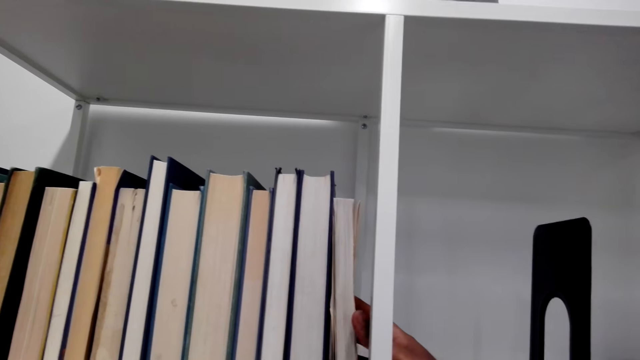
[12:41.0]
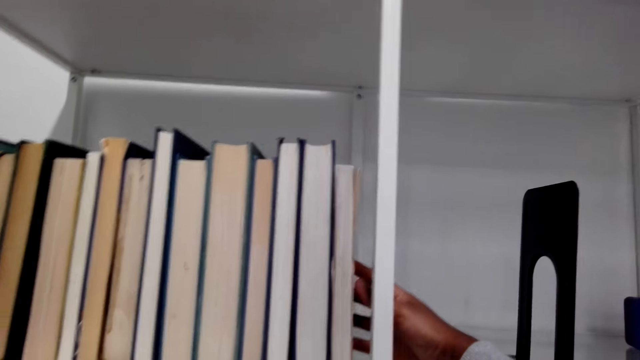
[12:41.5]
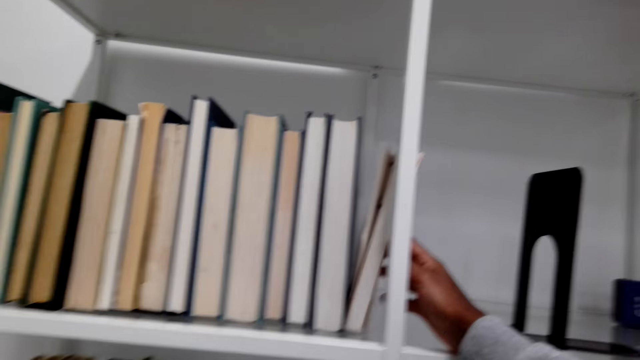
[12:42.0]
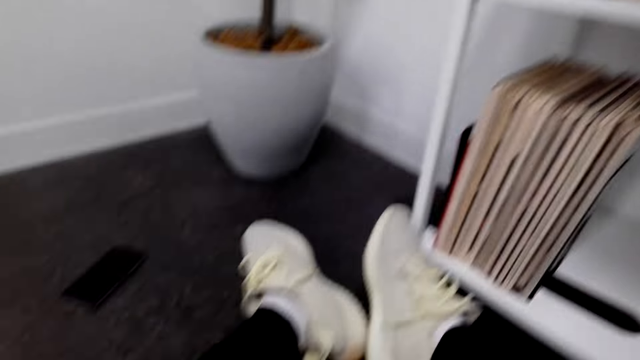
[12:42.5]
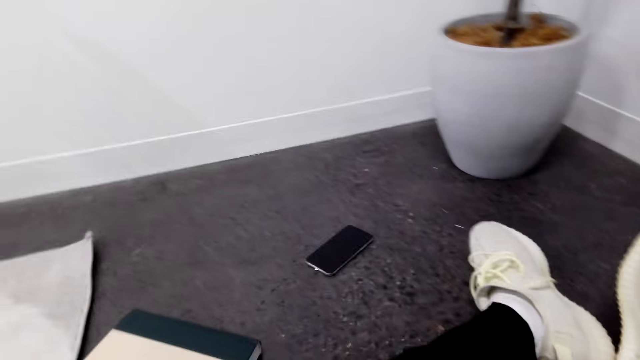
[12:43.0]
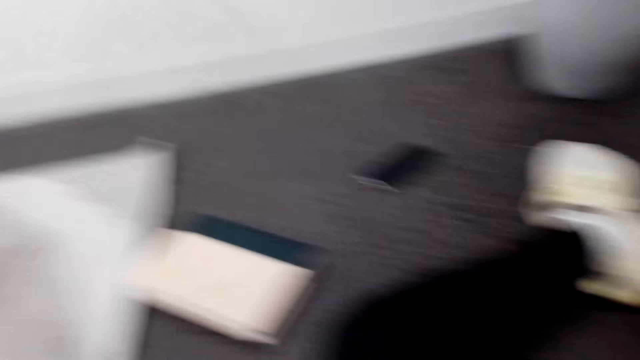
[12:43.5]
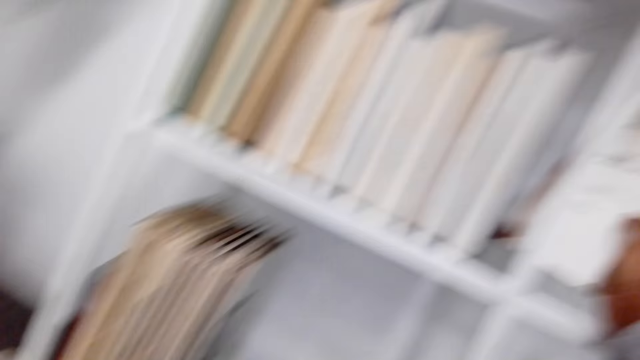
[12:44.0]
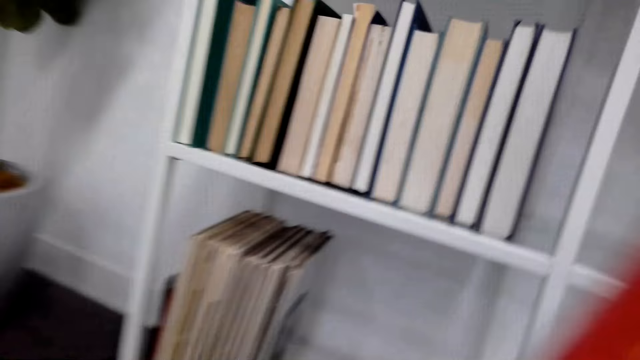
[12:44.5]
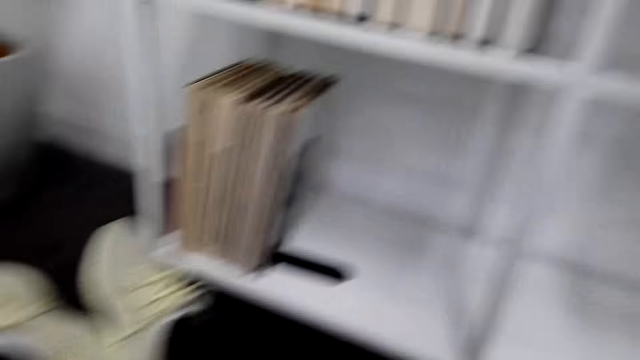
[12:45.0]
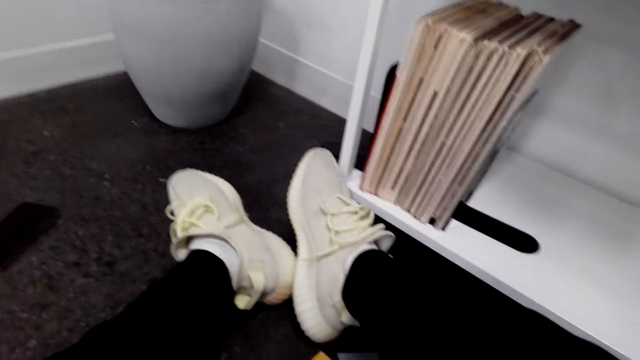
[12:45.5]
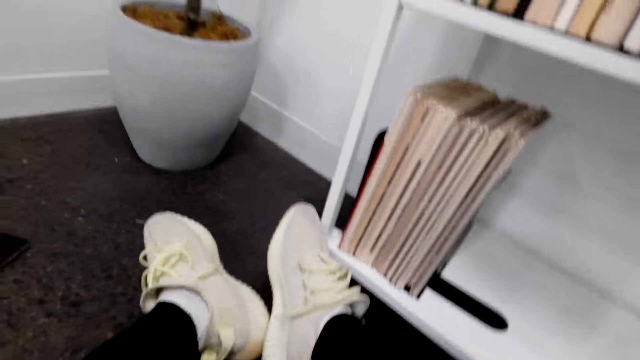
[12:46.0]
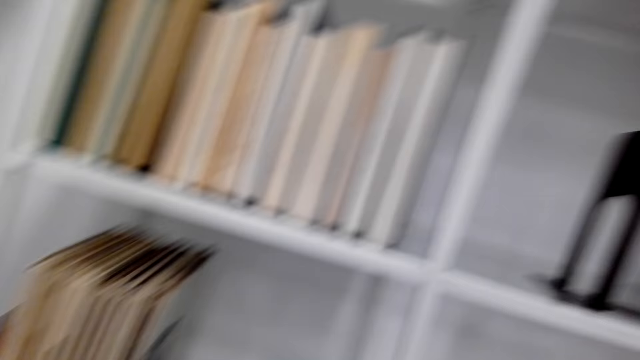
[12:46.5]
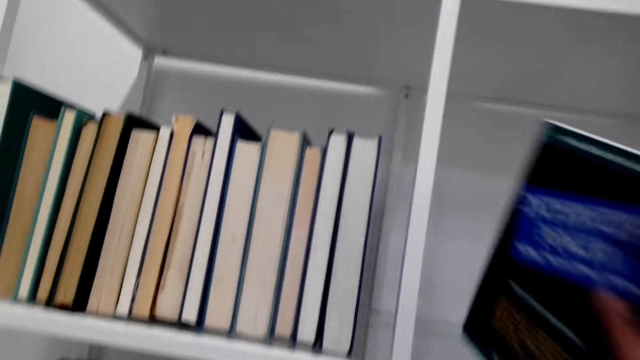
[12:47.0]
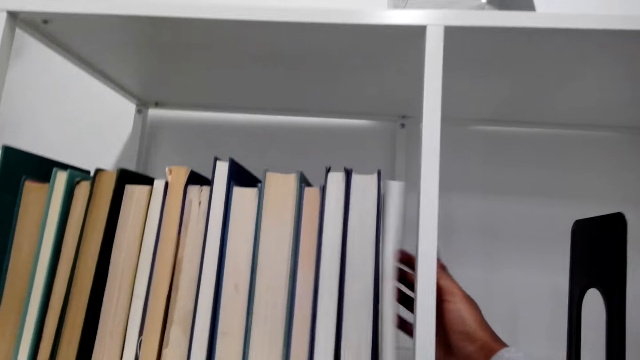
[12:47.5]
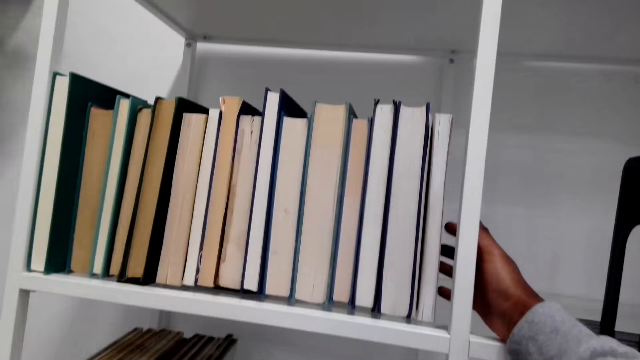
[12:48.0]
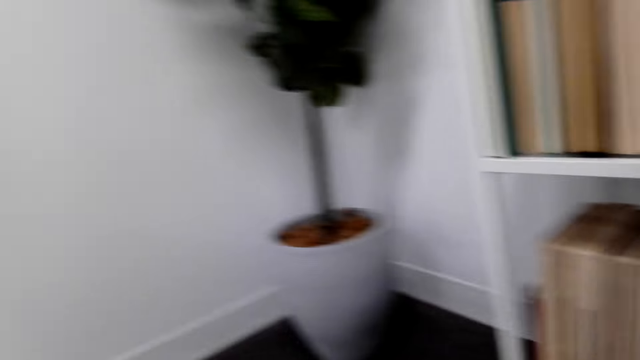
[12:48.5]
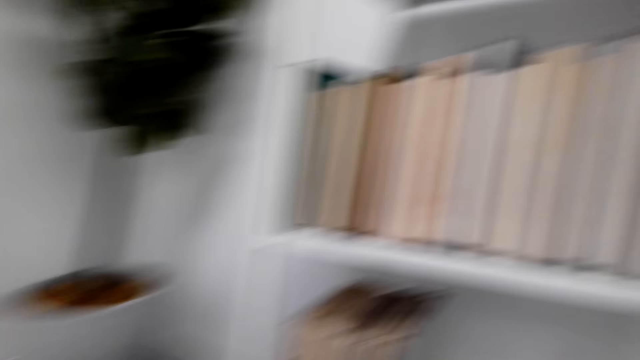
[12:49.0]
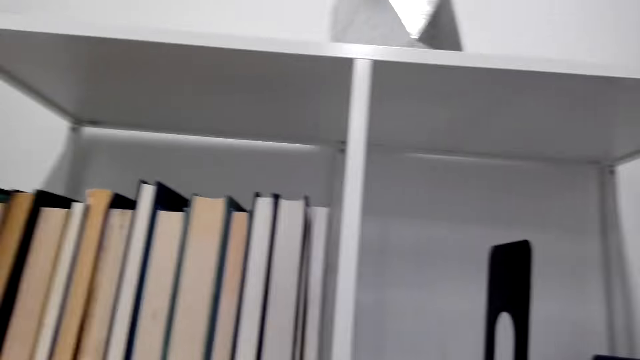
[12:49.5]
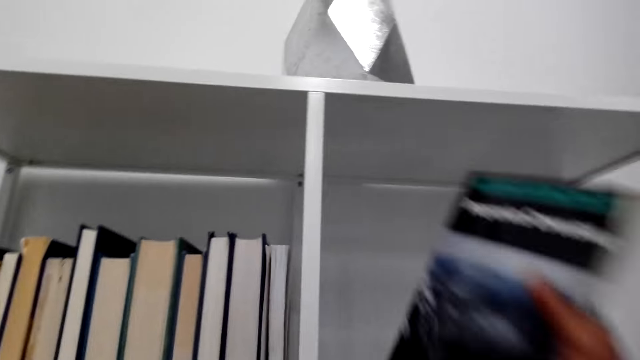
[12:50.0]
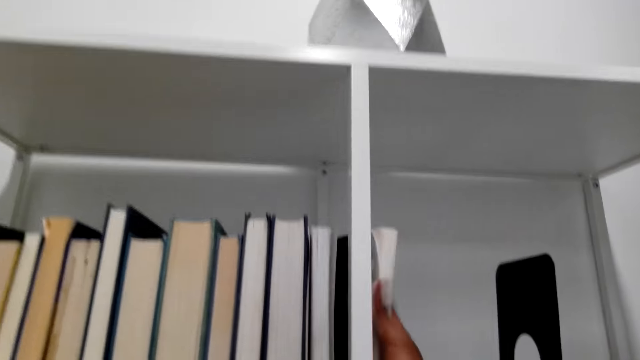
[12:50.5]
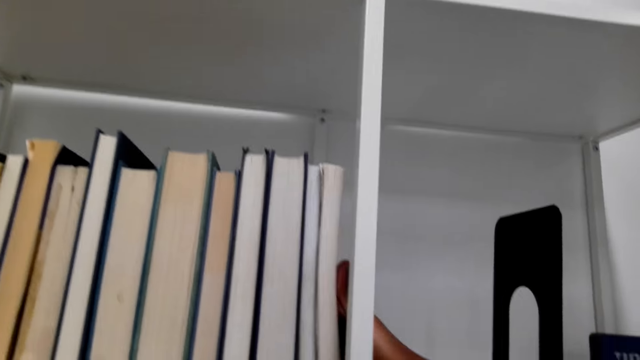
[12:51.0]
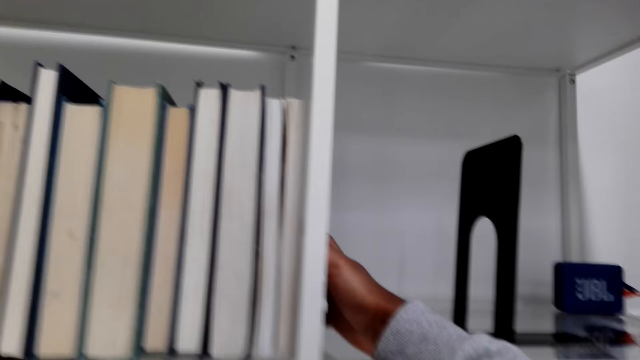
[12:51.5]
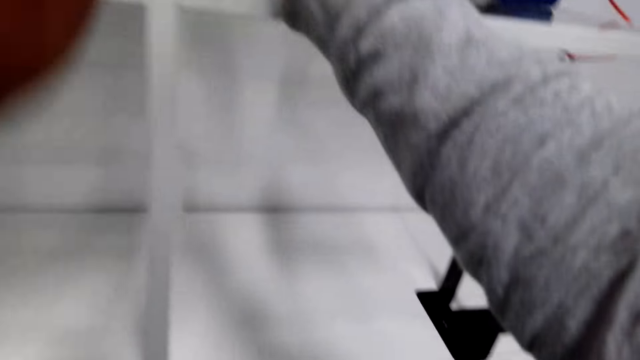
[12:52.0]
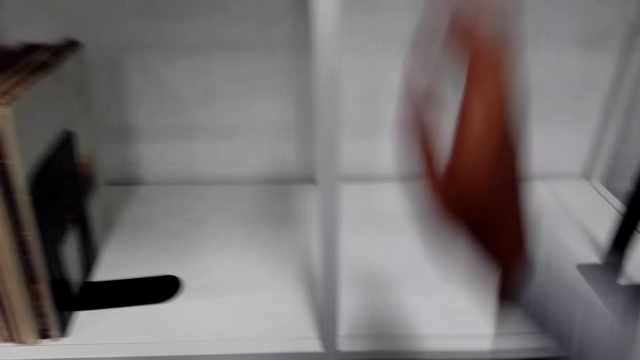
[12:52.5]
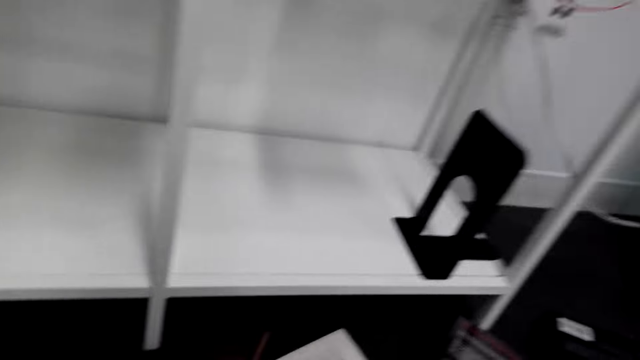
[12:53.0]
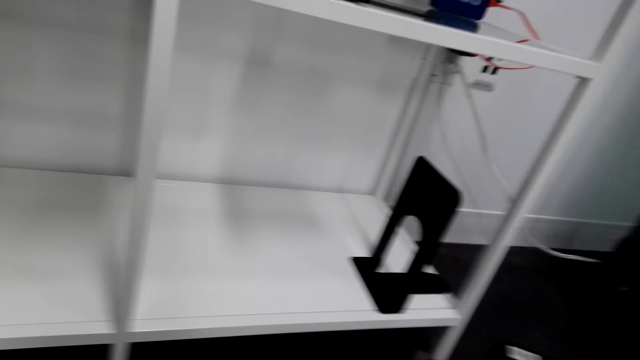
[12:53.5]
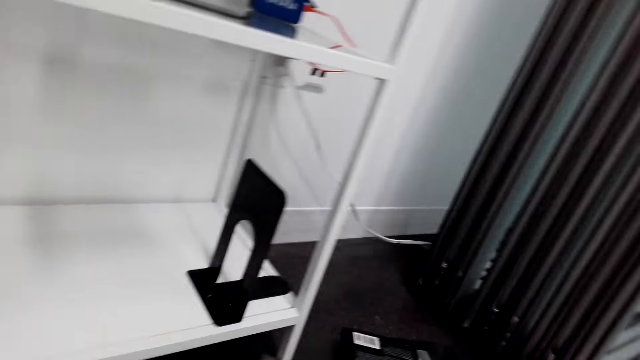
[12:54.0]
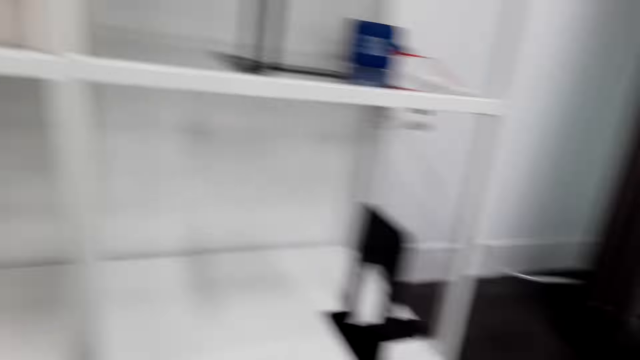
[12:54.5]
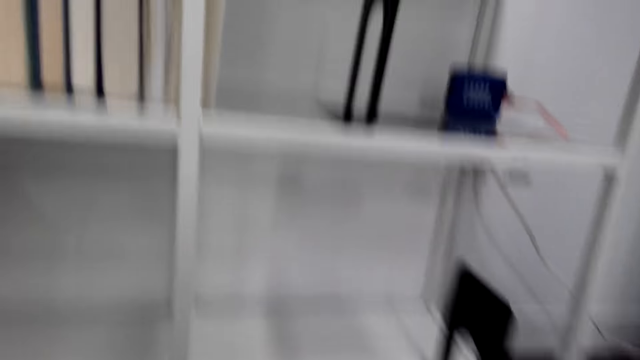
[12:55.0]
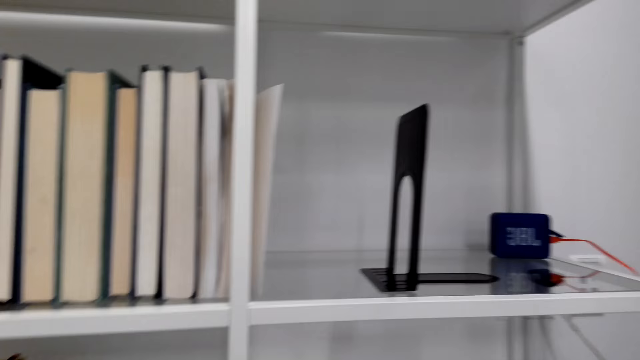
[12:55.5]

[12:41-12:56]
The camera wearer arranges novels in the cabinet. They look around. They remove a book from the shelf. They look around. They arrange more novels in the cabinet. They look around. They arrange novels in the cabinet. They lower hands. They look around.

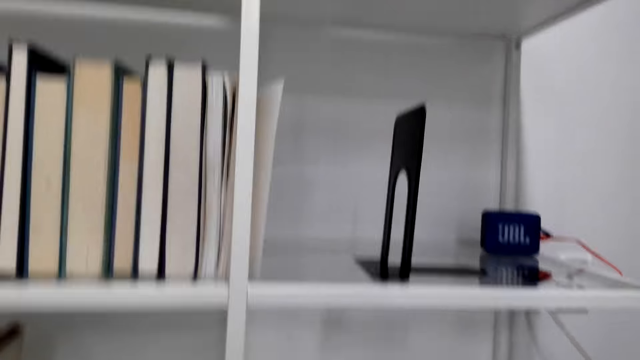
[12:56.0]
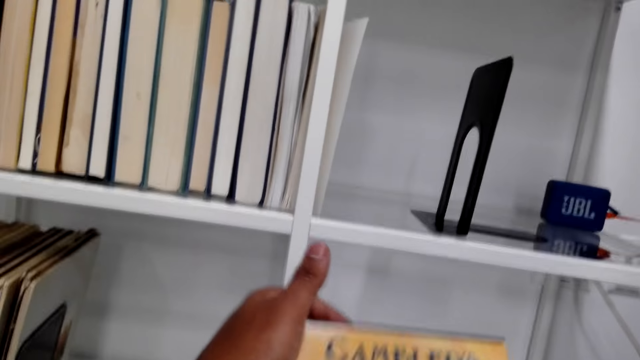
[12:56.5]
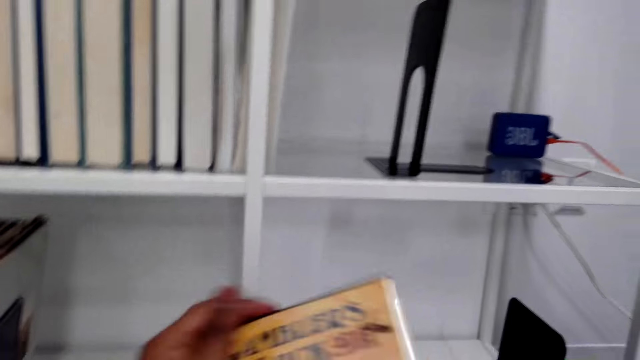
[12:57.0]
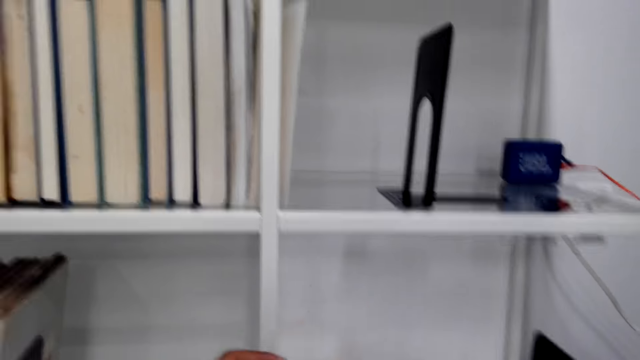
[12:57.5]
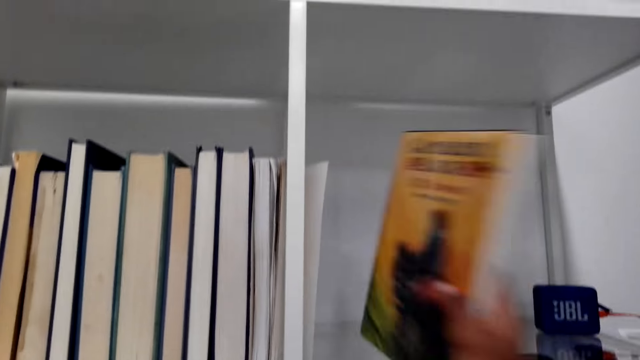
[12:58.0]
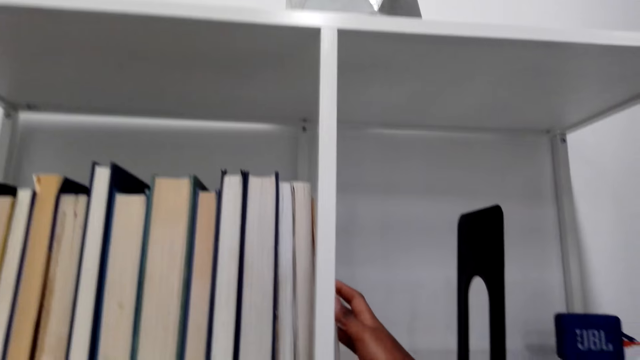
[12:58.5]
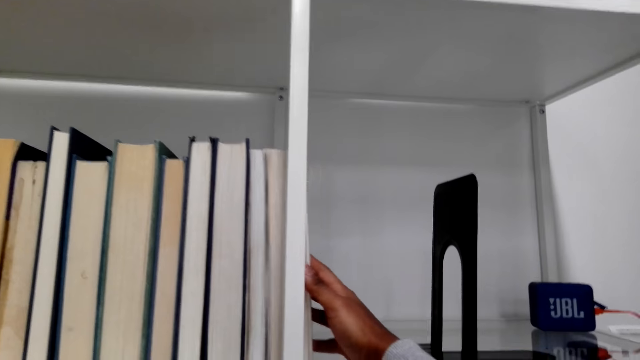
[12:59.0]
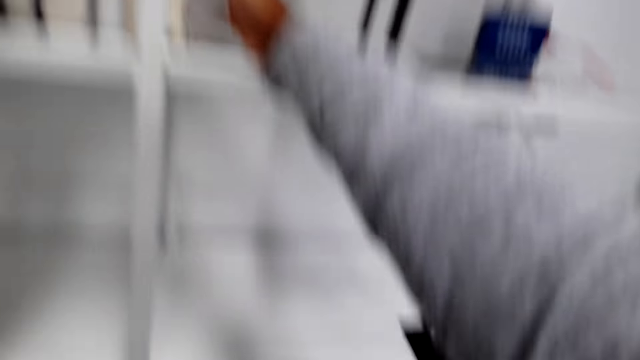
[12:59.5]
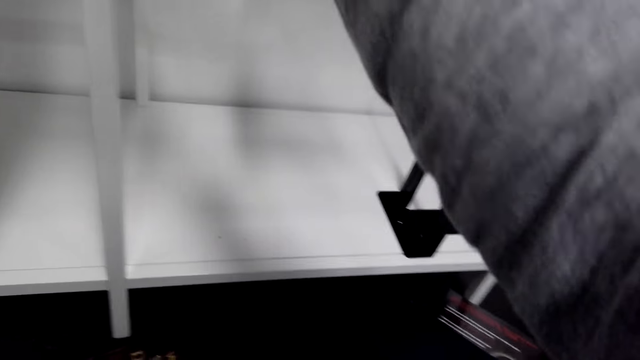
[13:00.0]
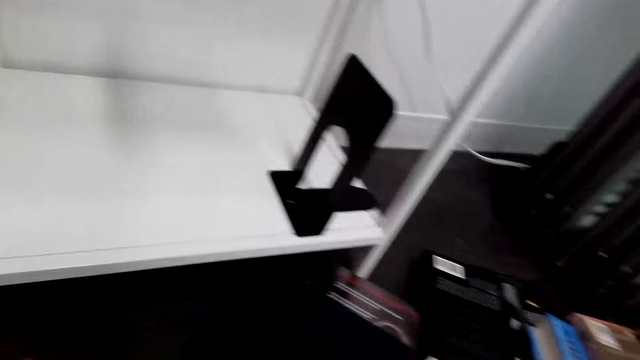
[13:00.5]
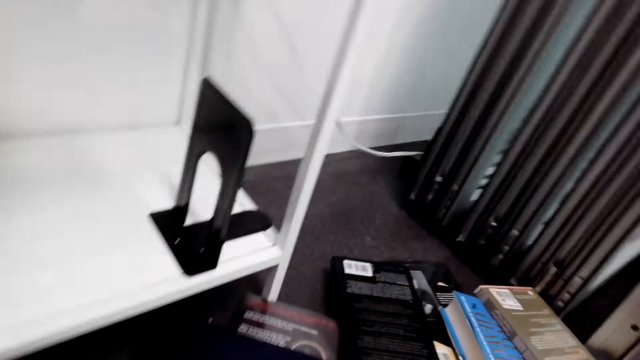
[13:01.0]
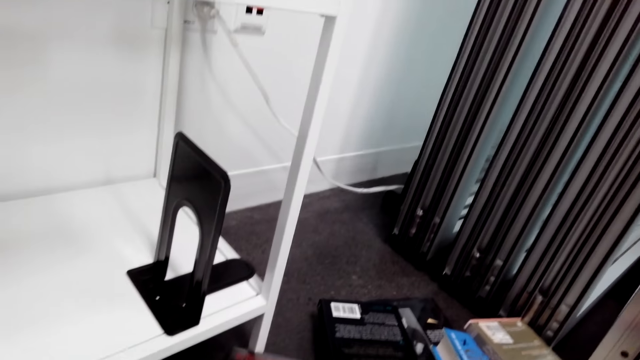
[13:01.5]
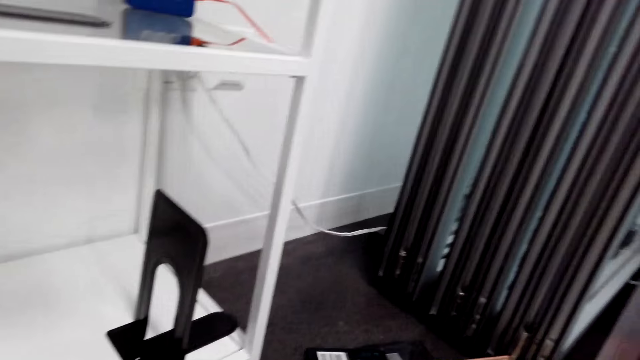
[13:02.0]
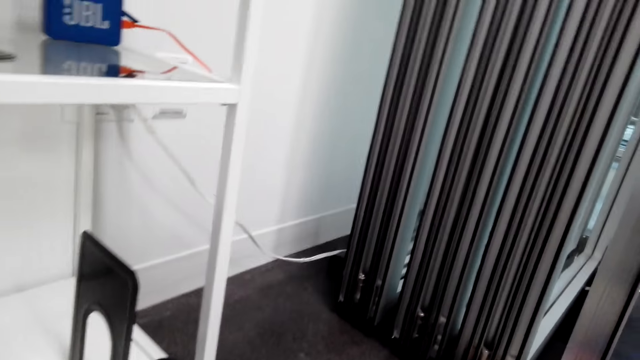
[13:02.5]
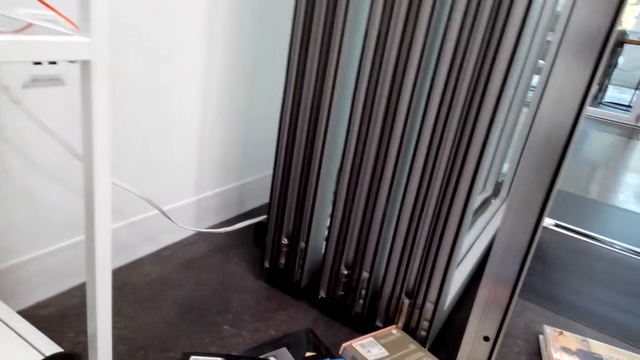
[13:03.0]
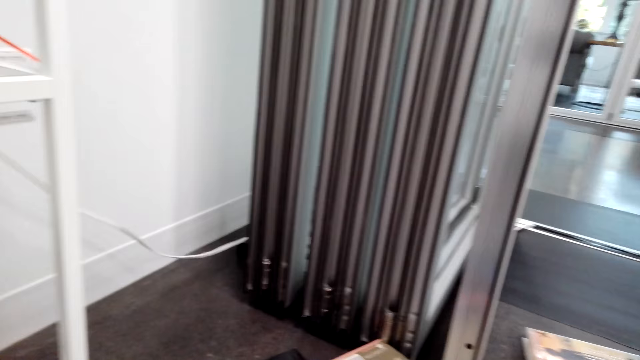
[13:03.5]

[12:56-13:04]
The camera wearer holds a novel. They open the novel. They arrange the novels in the cabinet. They hold the novels in the cabinet. They remove one hand from the cabinet. They look around.
